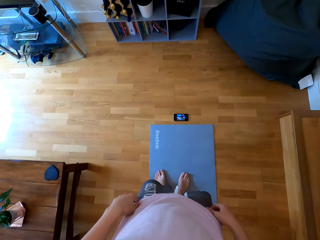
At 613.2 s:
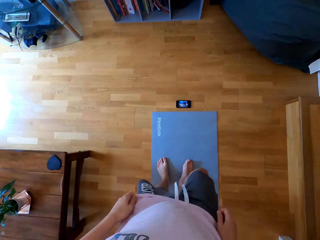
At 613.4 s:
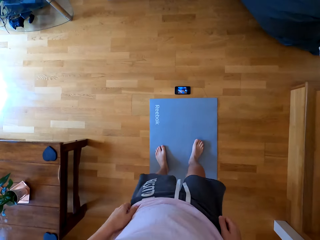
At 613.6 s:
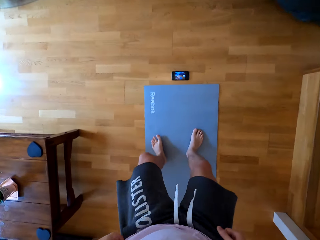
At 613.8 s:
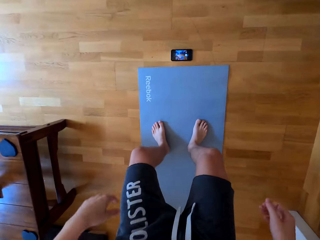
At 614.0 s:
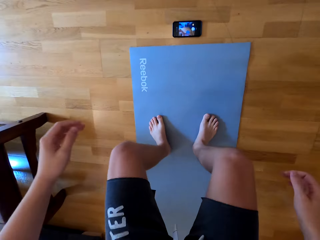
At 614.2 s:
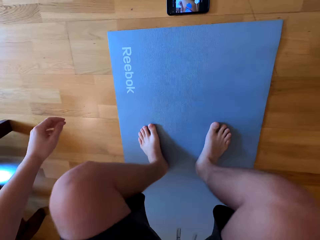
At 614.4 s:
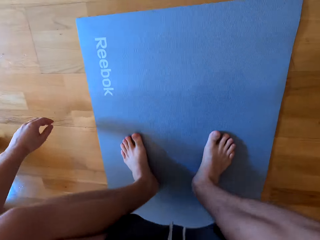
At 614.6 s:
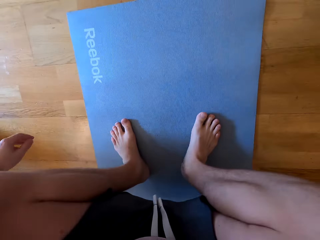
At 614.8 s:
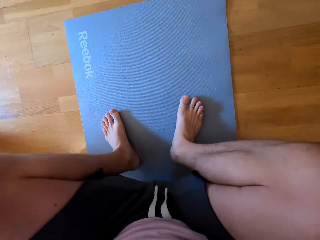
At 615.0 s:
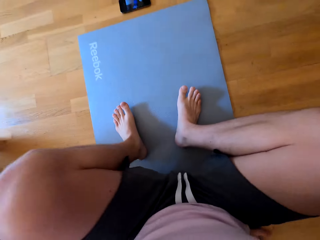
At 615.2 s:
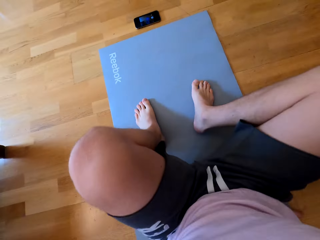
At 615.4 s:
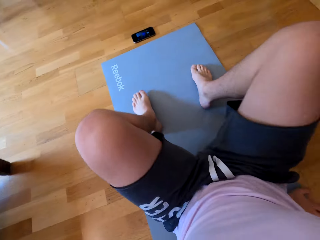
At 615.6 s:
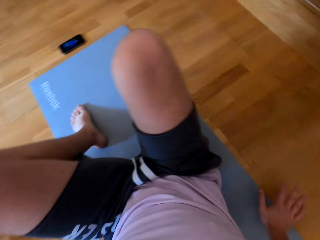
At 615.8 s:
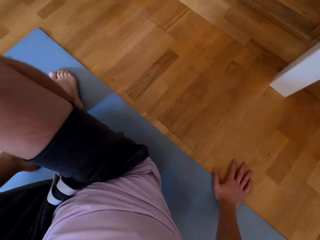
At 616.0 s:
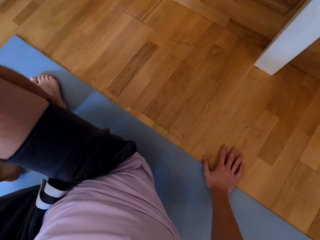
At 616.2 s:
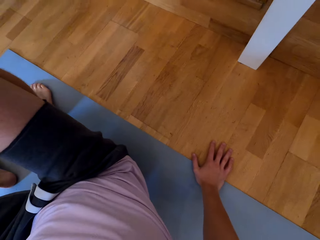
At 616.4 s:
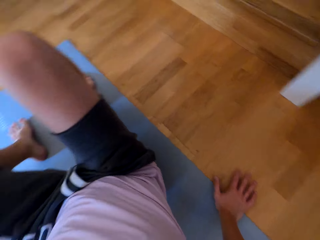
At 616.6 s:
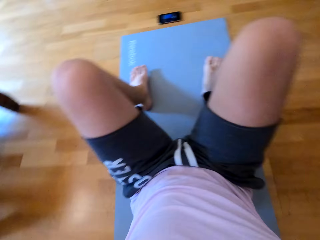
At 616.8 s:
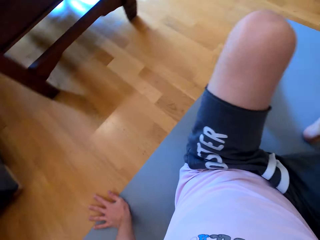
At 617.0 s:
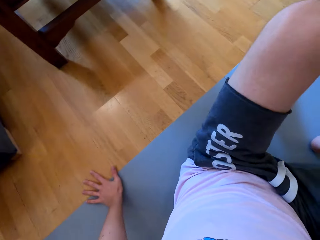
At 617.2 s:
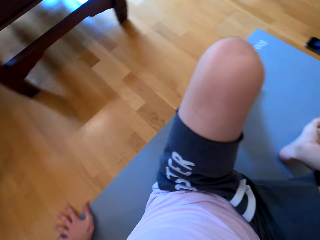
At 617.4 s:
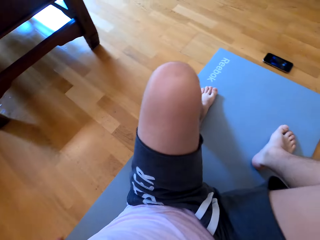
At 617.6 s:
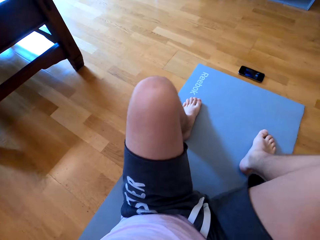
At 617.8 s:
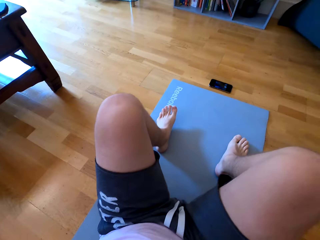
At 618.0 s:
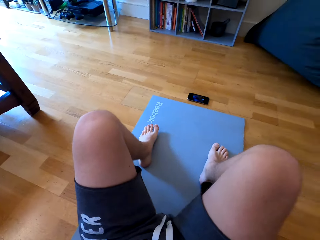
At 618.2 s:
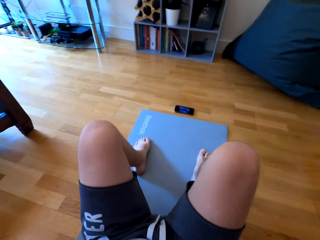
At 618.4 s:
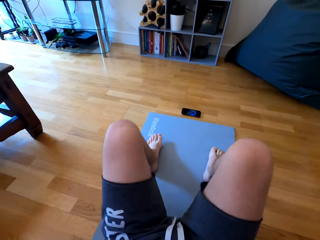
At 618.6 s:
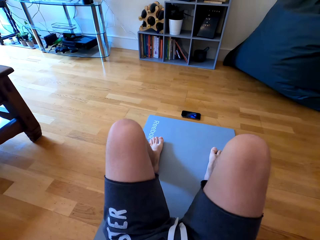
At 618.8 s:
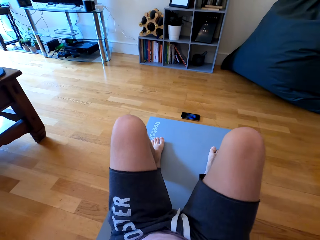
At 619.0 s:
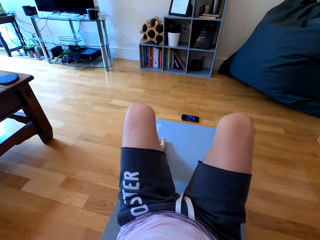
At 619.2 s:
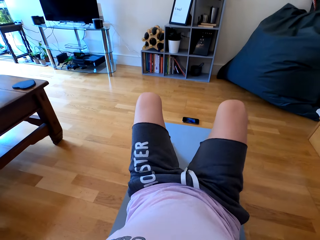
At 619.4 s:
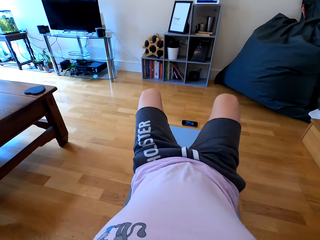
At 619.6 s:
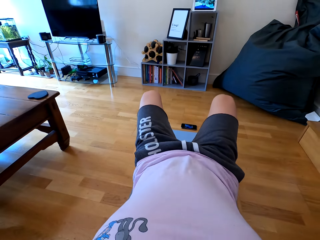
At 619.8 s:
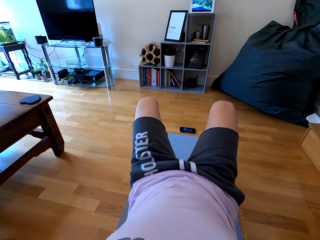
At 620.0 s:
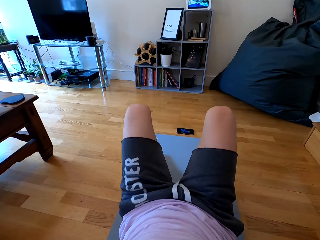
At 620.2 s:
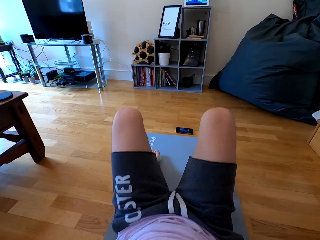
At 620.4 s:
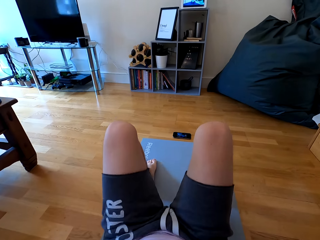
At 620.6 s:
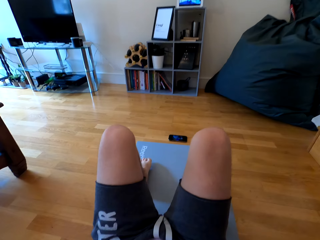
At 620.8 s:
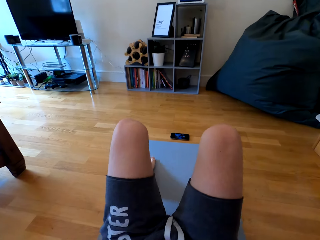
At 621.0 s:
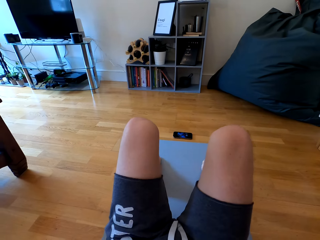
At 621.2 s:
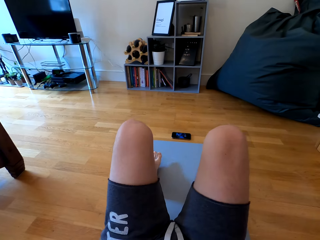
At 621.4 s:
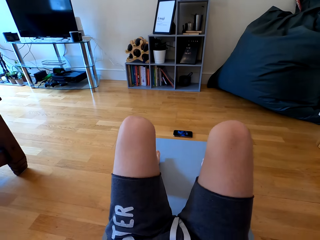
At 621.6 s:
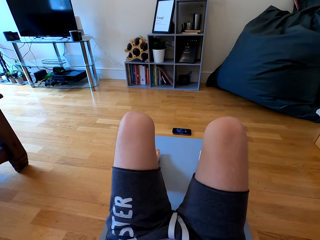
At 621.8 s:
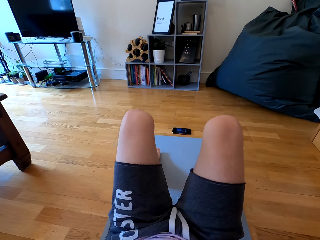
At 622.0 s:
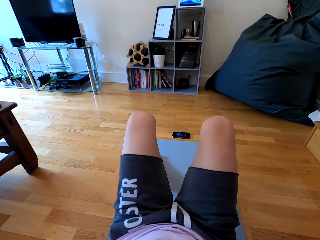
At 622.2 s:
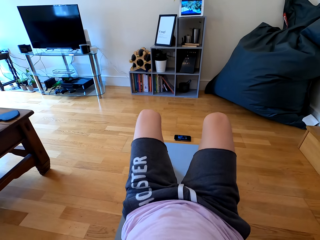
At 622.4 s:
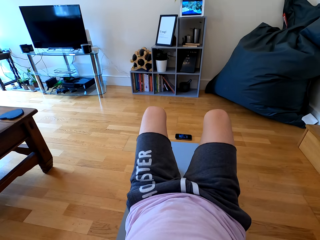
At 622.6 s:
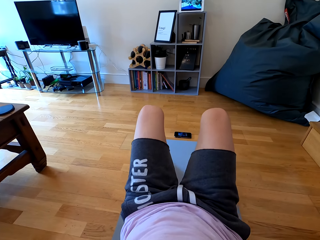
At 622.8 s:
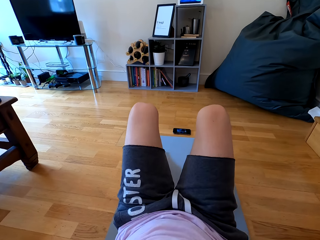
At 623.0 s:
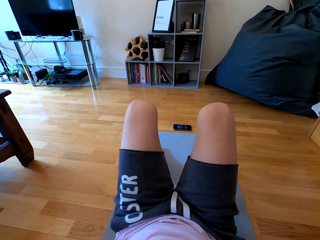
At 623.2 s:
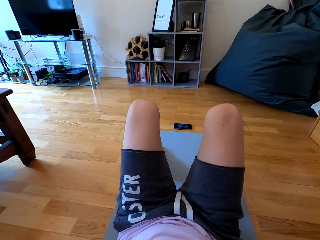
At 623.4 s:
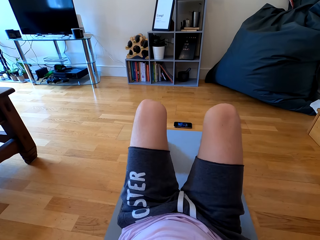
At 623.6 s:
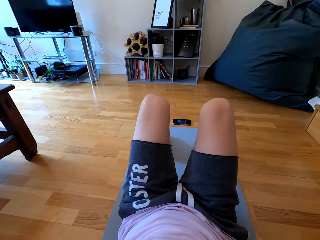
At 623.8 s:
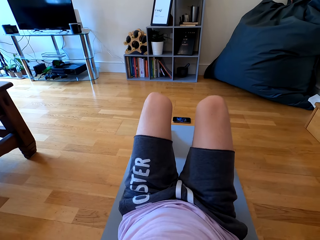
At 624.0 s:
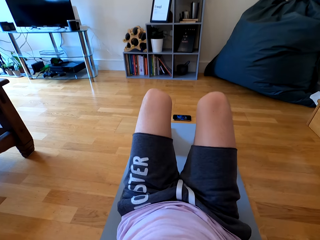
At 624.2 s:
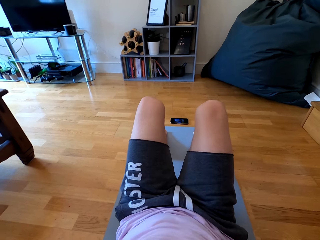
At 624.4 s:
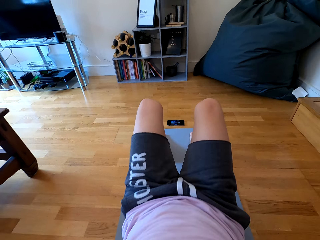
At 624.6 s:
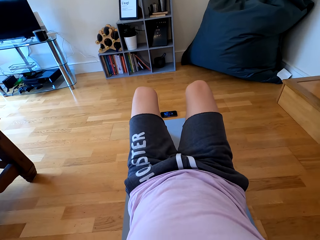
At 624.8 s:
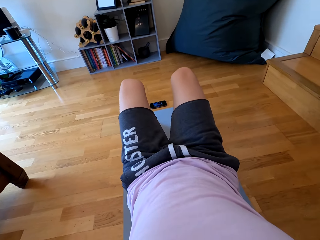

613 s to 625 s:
The camera wearer lowers both hands down. They sit on the mat. They do sit ups. They raise up the body and lower down the body. They raise up the body and lower down the body.

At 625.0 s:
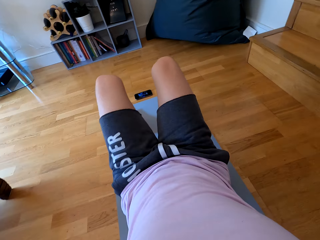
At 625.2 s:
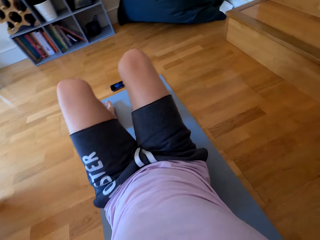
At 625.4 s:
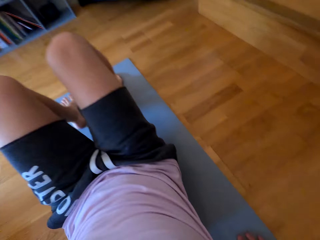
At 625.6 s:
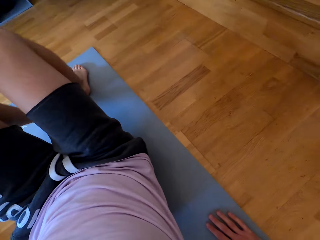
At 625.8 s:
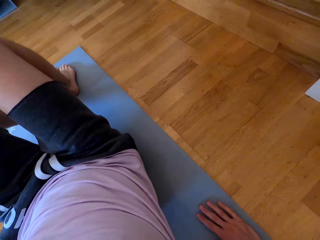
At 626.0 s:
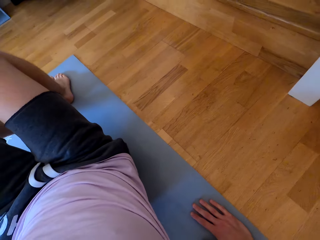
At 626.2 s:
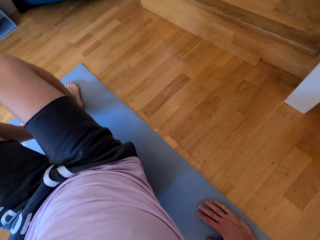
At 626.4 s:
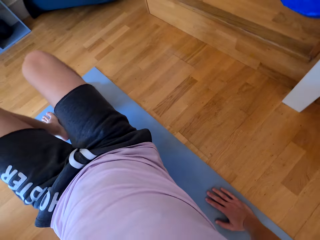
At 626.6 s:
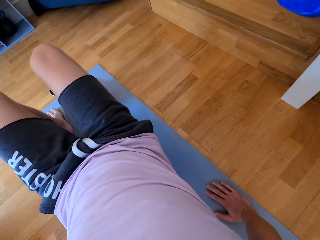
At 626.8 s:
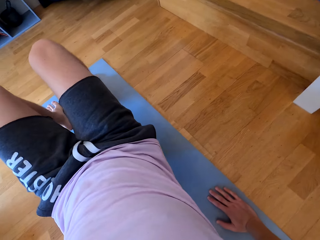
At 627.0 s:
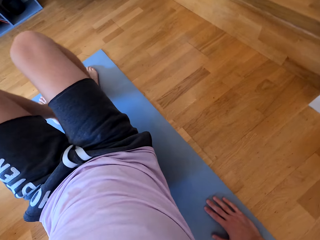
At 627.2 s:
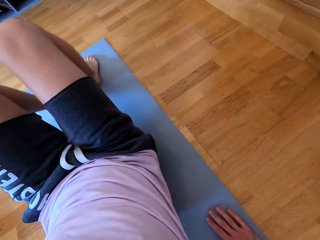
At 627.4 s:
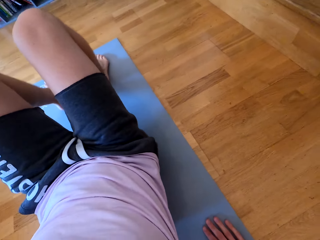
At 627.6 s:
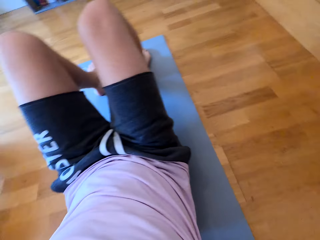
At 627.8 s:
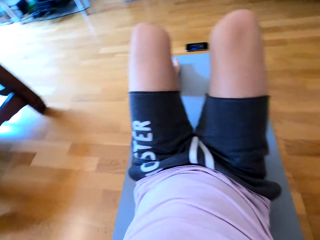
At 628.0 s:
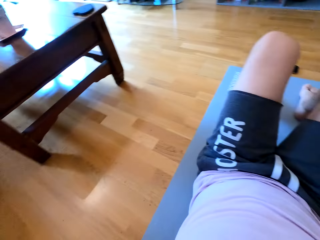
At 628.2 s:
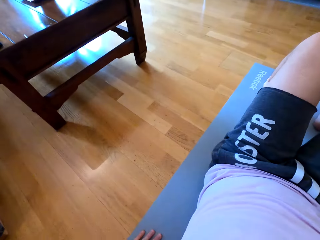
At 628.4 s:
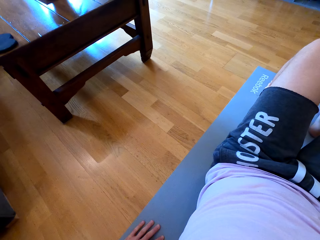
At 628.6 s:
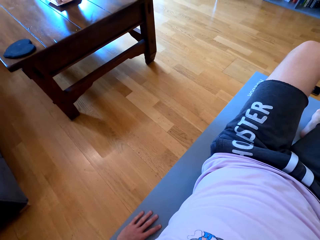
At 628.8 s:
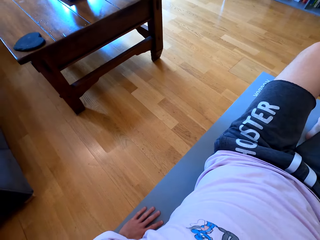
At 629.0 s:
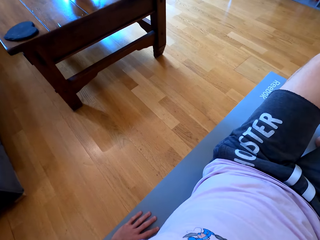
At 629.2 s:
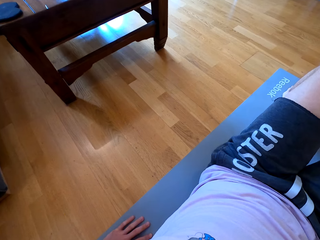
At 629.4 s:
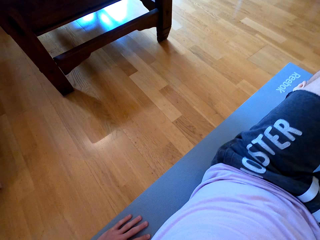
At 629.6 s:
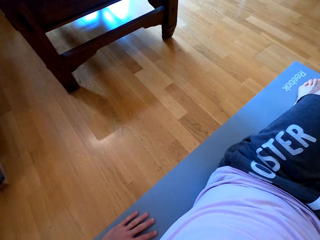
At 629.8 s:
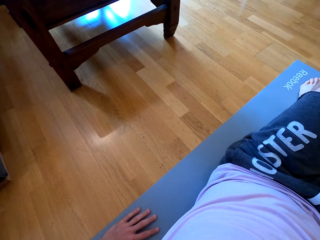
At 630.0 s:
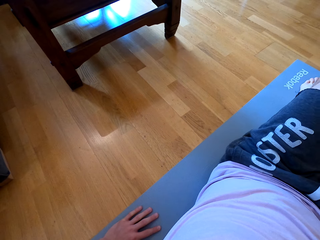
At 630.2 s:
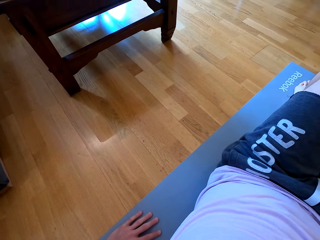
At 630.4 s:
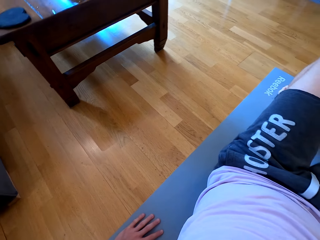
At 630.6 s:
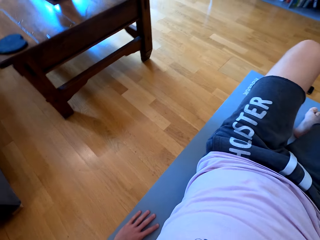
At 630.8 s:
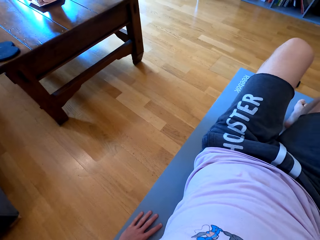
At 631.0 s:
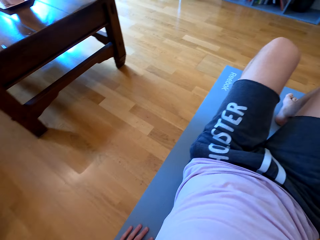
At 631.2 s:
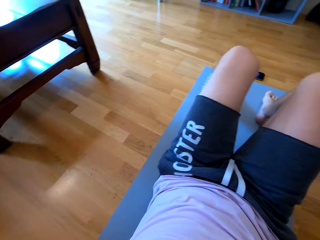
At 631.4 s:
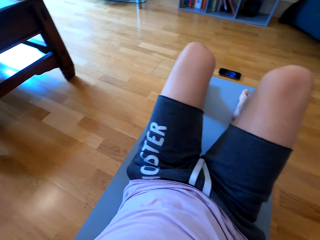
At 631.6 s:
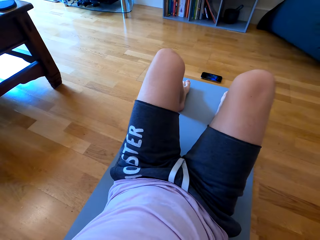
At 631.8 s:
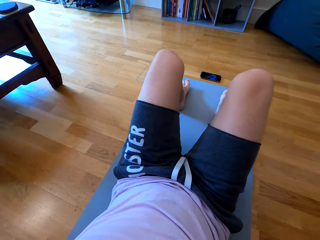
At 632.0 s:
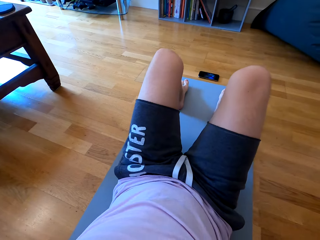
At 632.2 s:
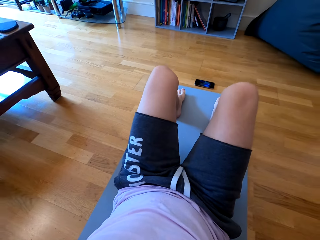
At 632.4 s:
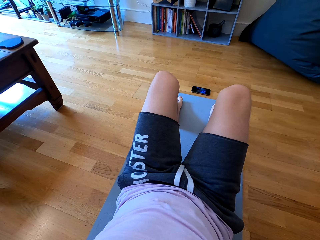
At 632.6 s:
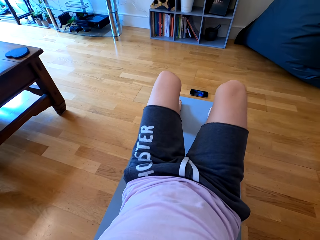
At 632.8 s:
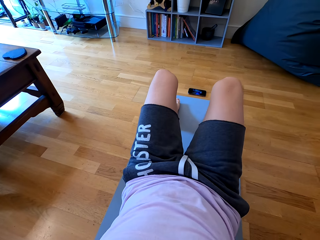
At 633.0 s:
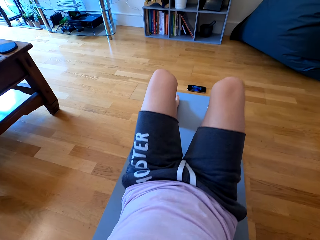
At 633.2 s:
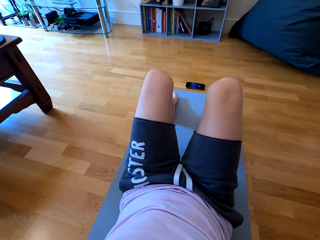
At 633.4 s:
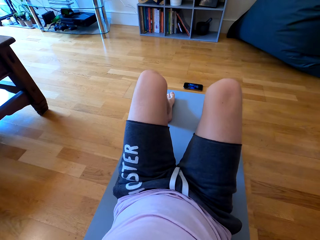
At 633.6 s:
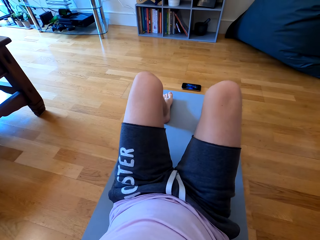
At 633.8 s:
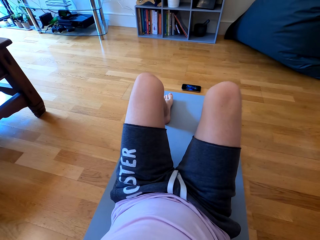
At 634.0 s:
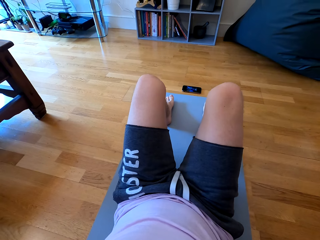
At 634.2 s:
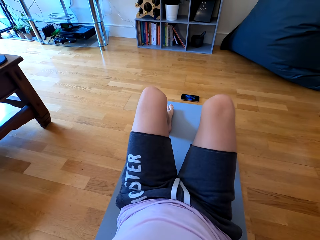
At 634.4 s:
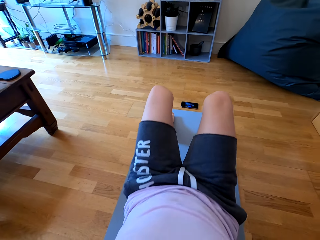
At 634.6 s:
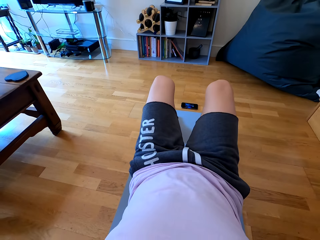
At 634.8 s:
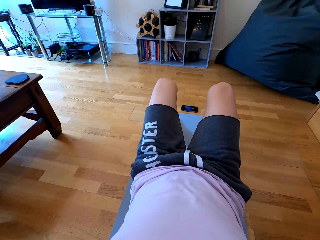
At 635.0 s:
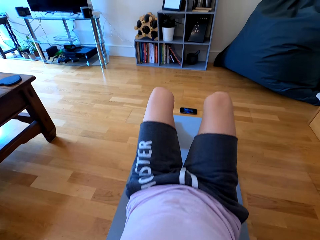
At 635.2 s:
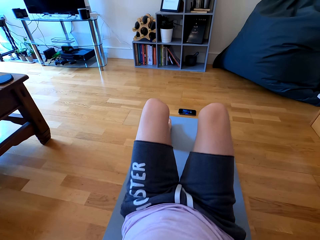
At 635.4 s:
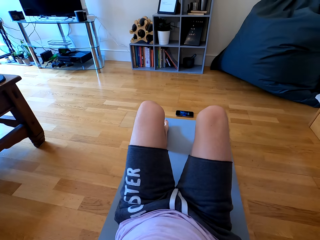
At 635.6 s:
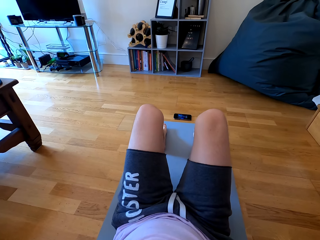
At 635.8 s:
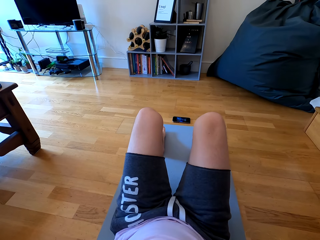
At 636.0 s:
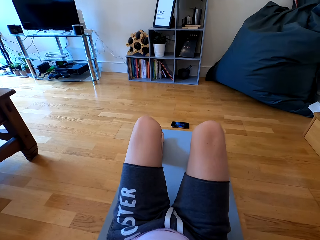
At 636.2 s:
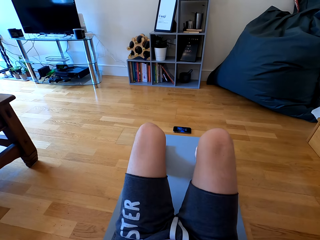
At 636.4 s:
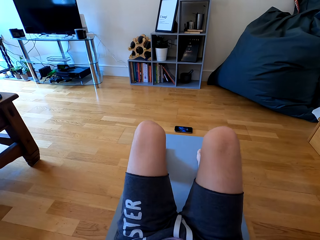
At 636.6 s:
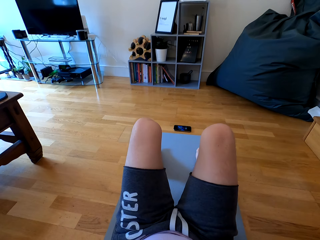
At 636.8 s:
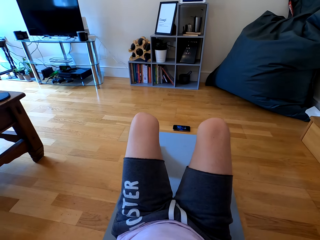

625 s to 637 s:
The camera wearer raises up the body and lowers down the body. They raise up the body and lower down the body. They raise up the body and lower down the body. They raise up the body and lower down the body. They raise up the body and lower down the body.
